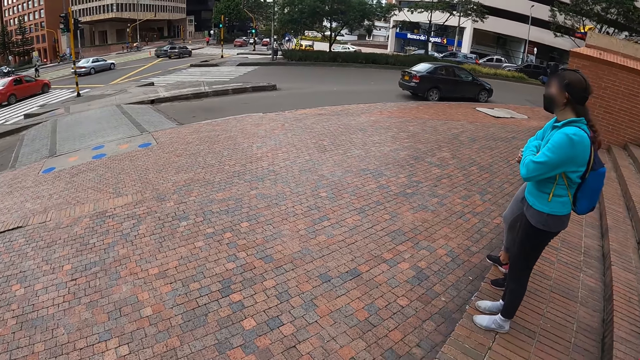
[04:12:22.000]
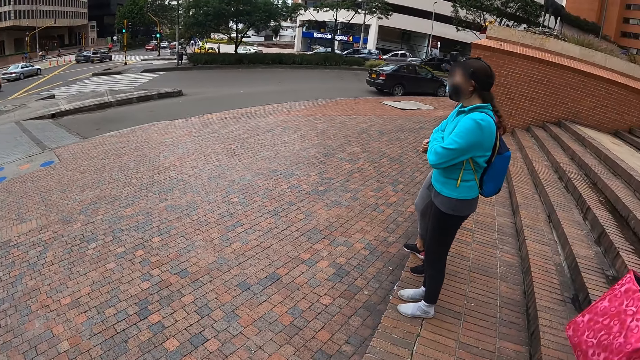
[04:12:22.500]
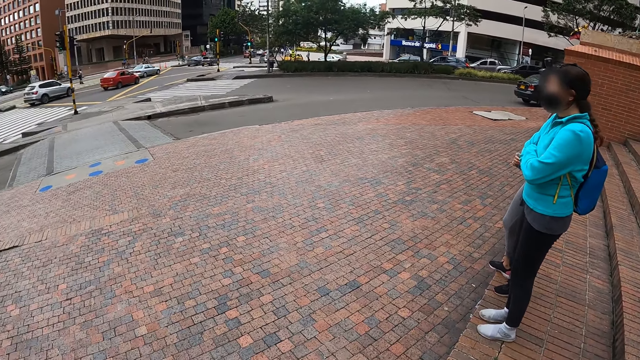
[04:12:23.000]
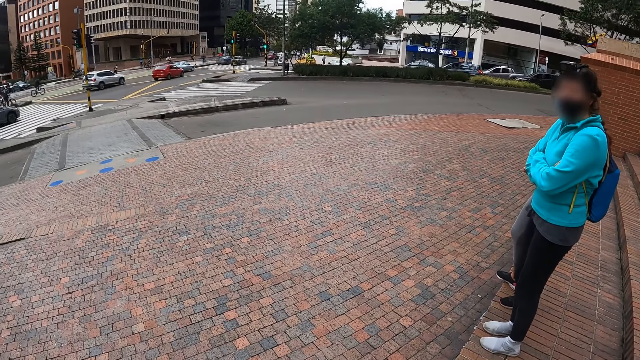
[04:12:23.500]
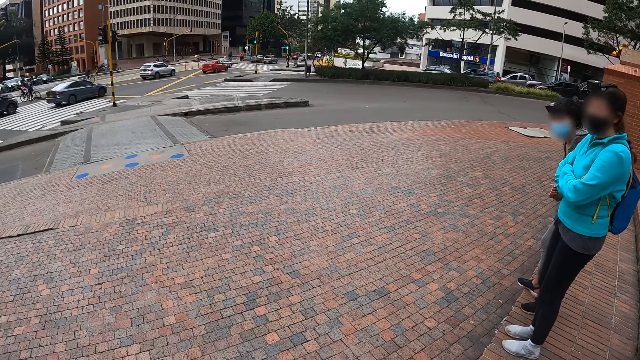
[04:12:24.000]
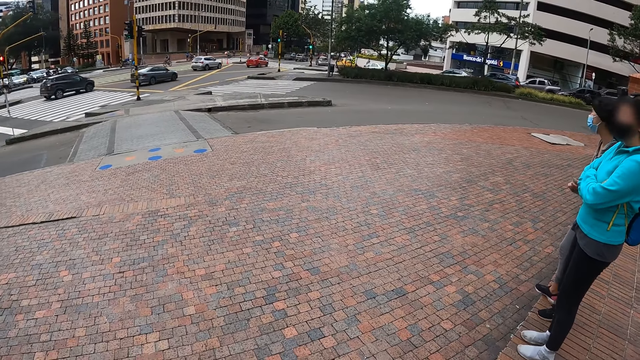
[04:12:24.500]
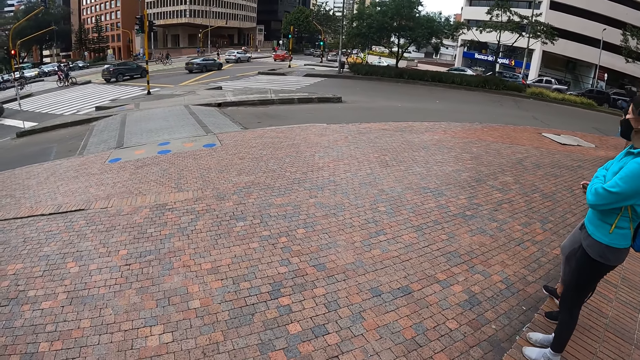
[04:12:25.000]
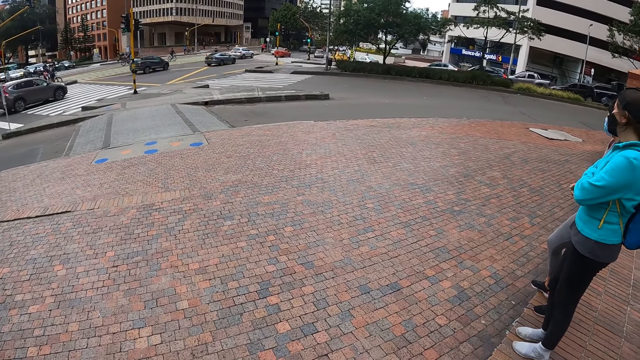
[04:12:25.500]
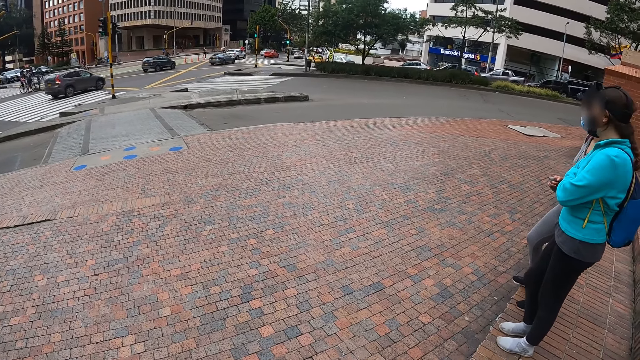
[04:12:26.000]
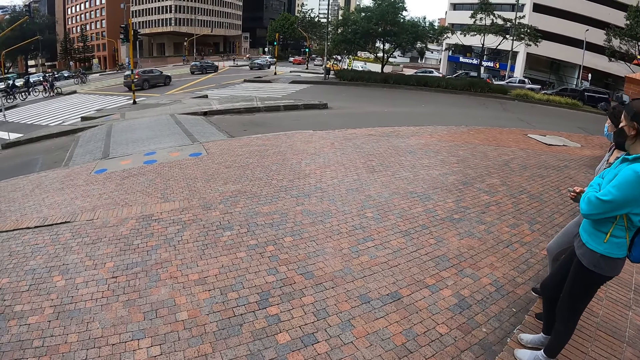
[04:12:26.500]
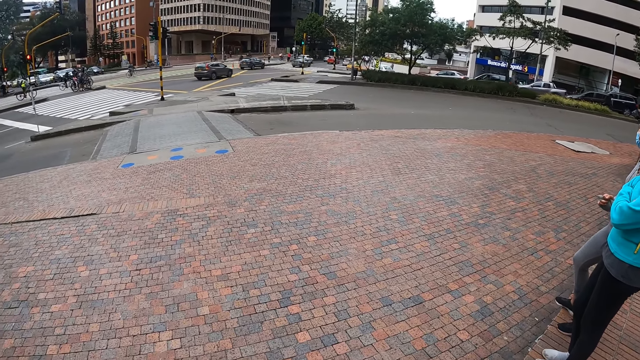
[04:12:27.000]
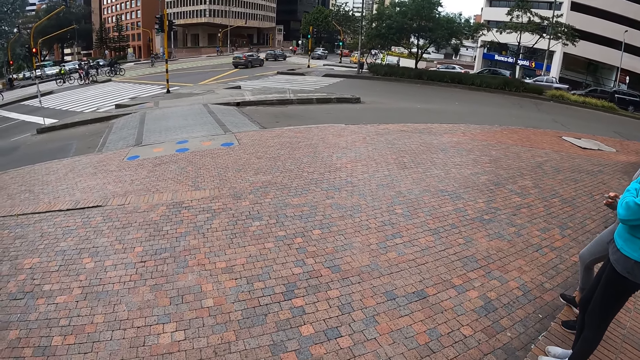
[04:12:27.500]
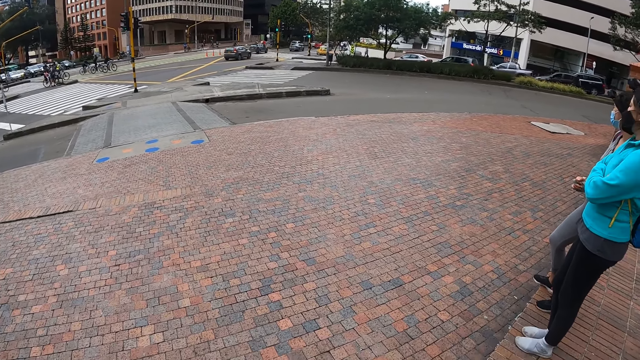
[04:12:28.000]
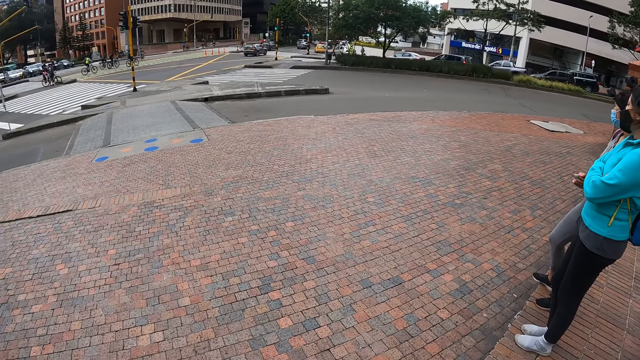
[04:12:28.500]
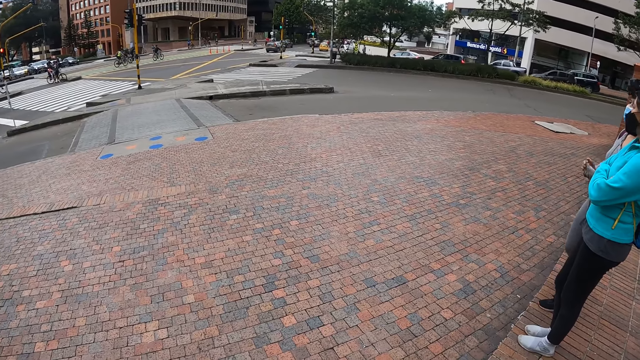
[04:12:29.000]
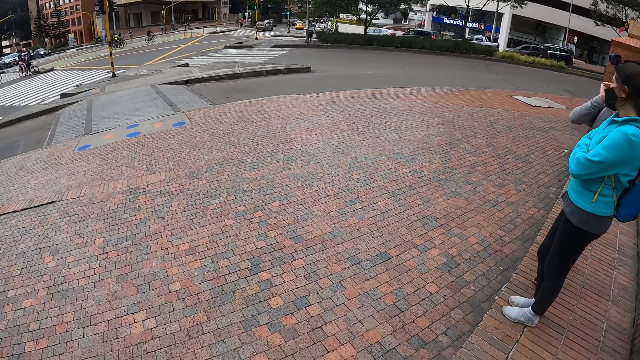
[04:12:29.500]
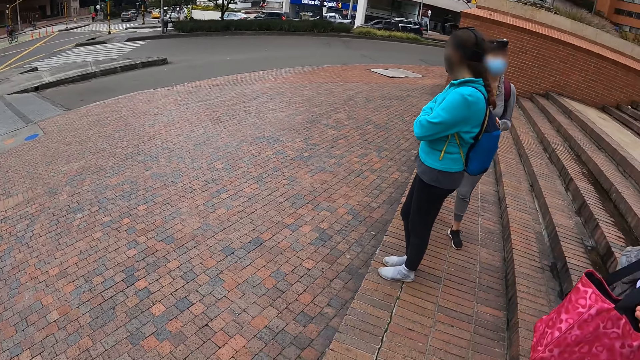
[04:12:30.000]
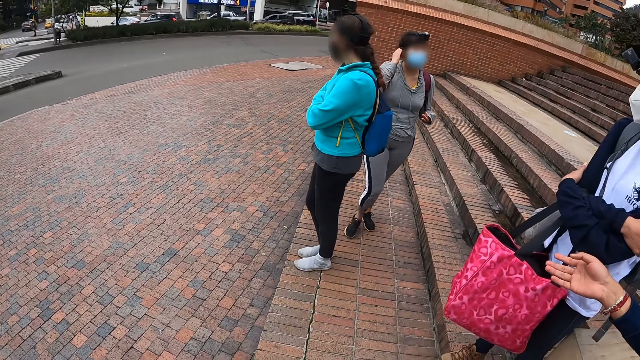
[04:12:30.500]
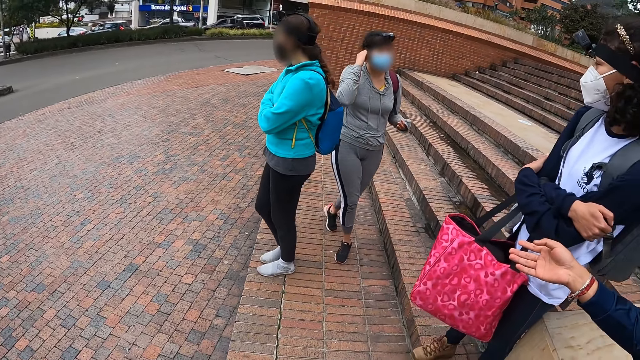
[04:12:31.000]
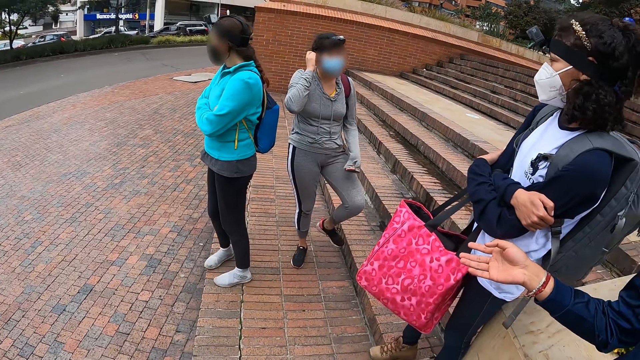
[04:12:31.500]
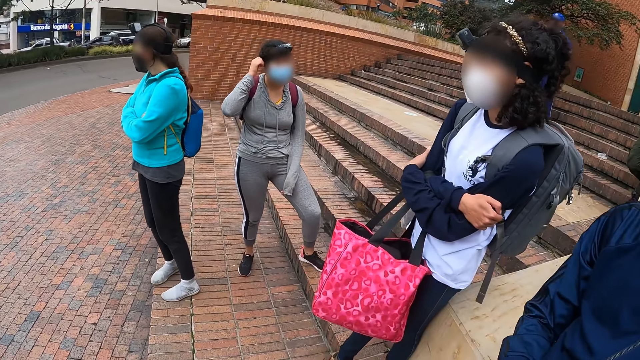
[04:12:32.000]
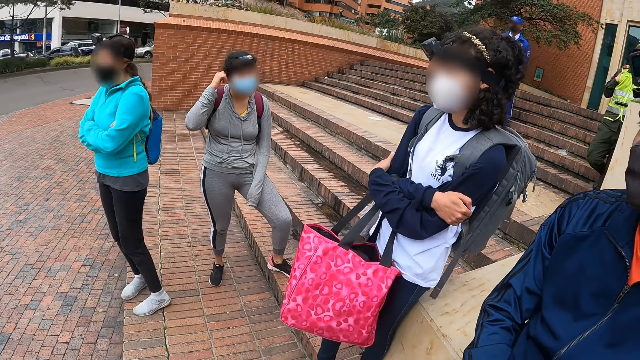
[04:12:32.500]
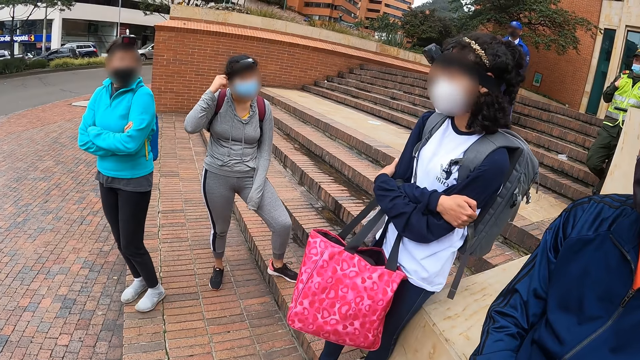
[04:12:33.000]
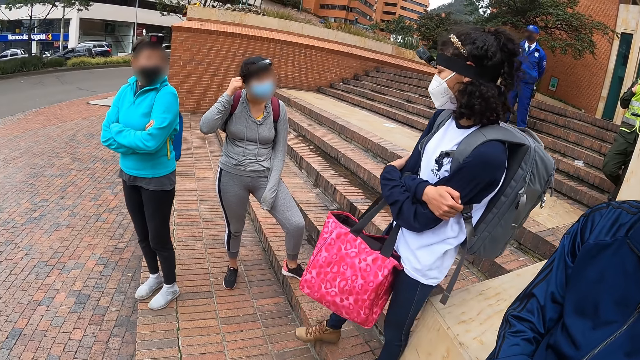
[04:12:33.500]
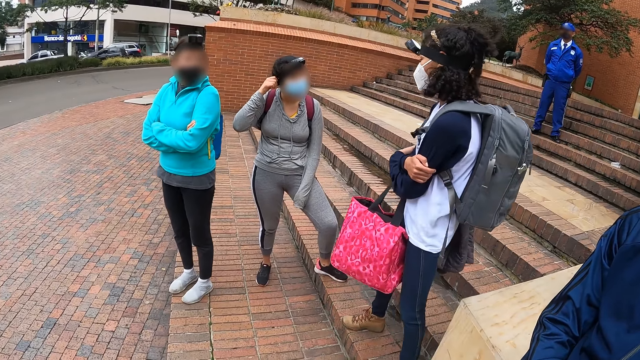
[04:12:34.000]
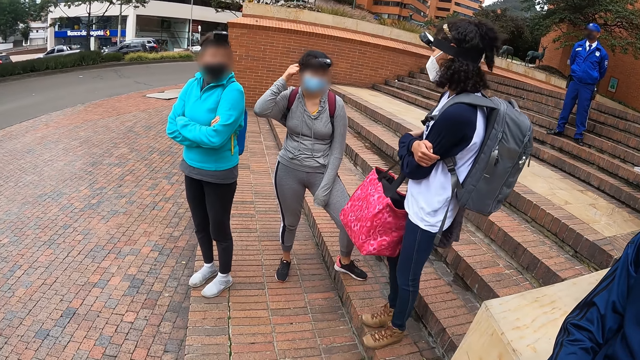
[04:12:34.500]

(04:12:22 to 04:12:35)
The woman touches her right ear with her right hand. The camera wearer looks around. The woman drops her left hand on her left thigh.

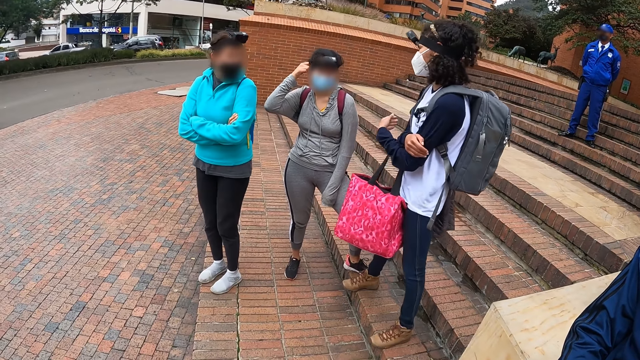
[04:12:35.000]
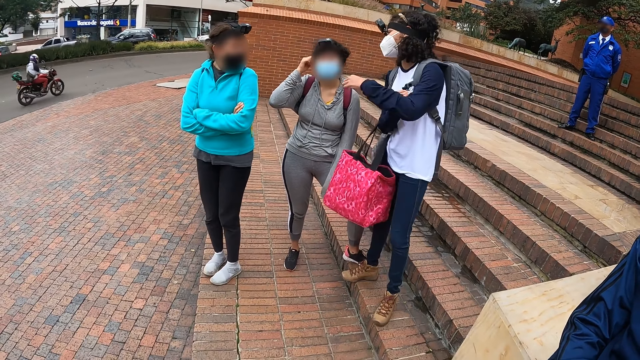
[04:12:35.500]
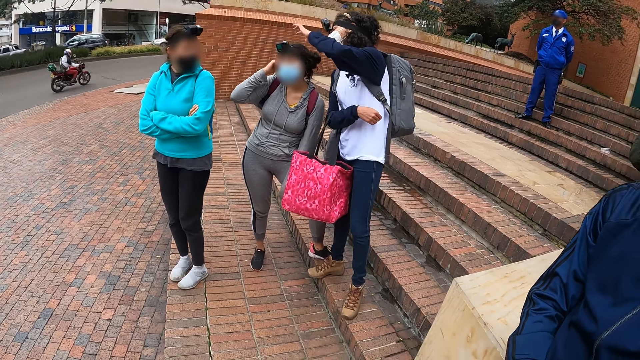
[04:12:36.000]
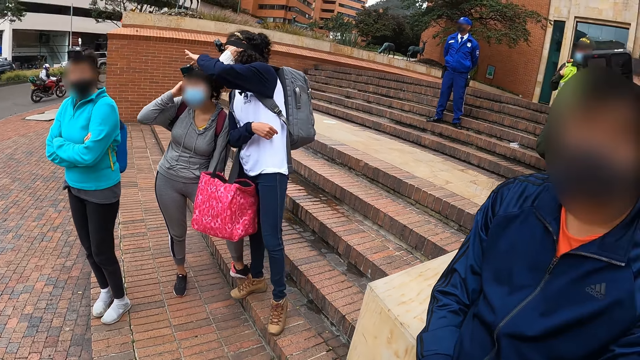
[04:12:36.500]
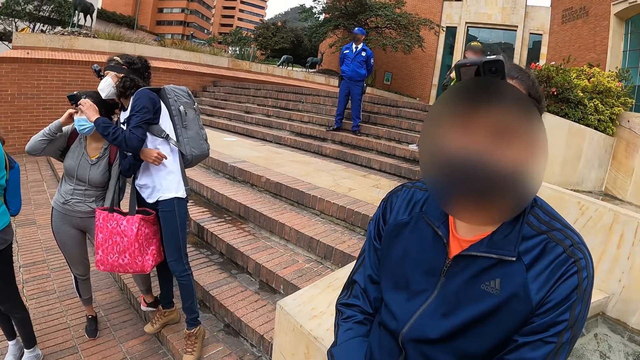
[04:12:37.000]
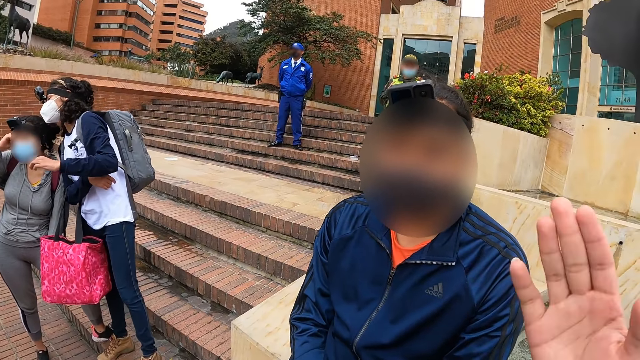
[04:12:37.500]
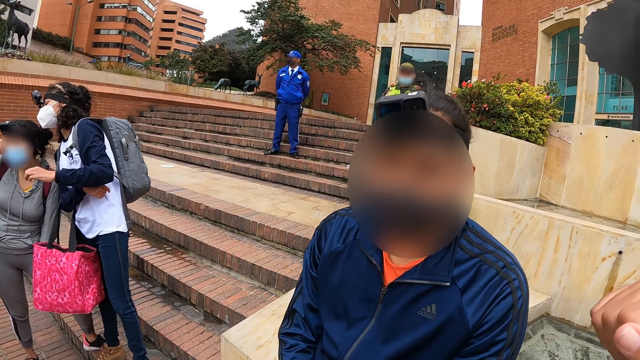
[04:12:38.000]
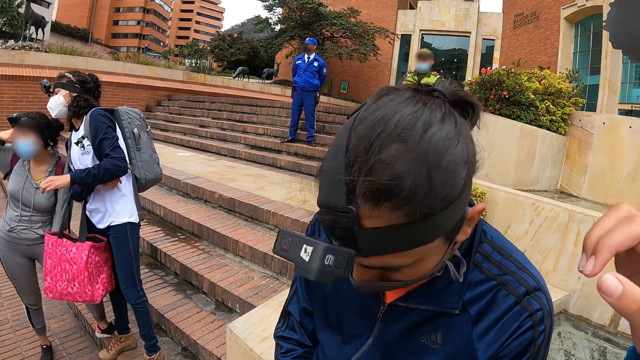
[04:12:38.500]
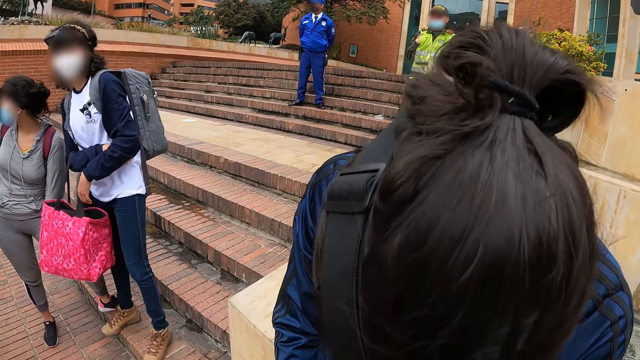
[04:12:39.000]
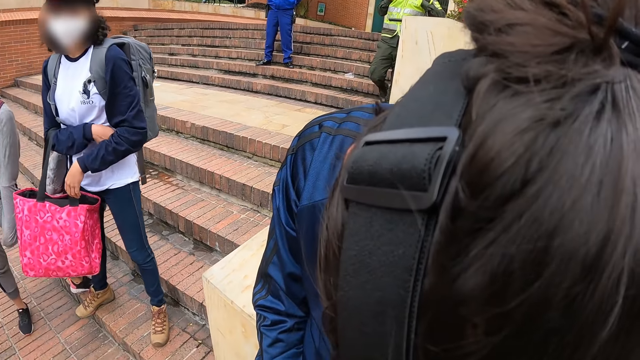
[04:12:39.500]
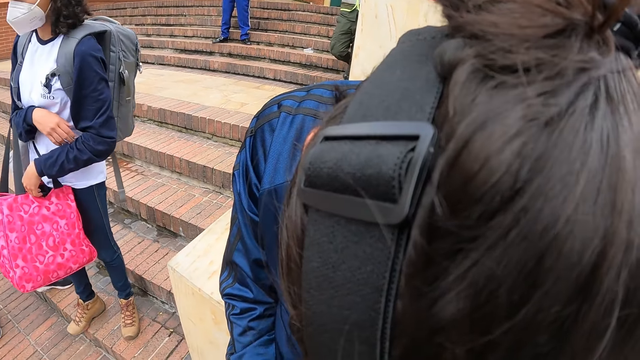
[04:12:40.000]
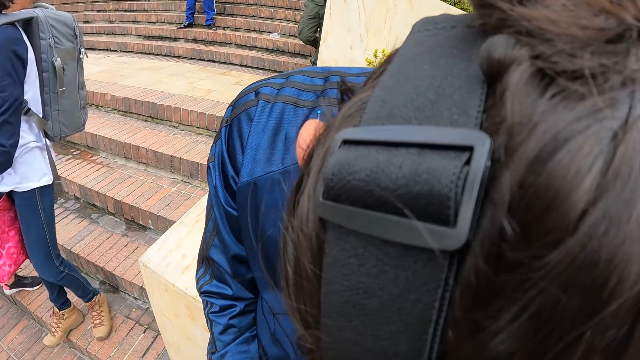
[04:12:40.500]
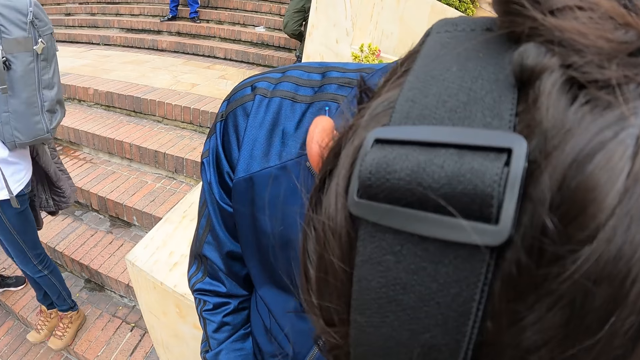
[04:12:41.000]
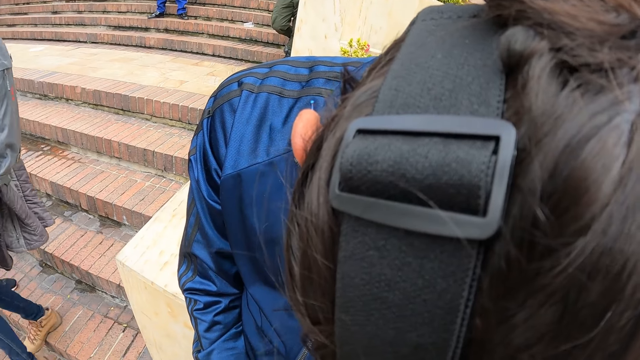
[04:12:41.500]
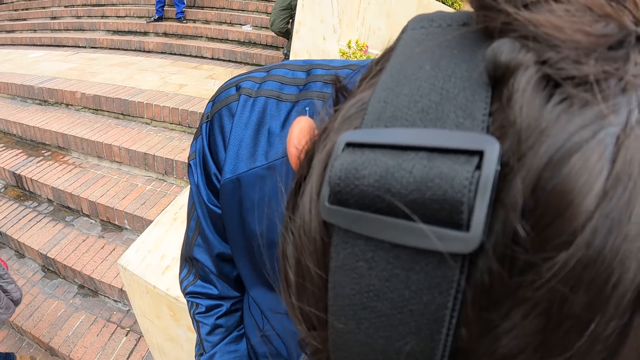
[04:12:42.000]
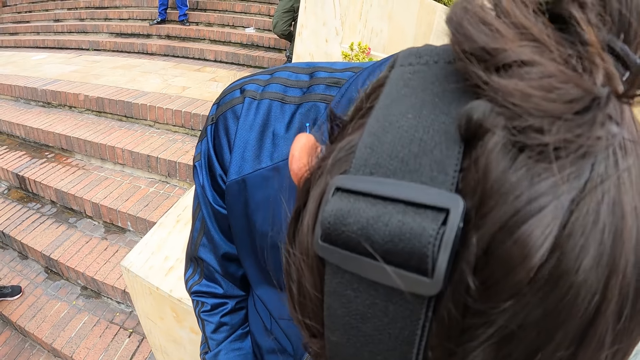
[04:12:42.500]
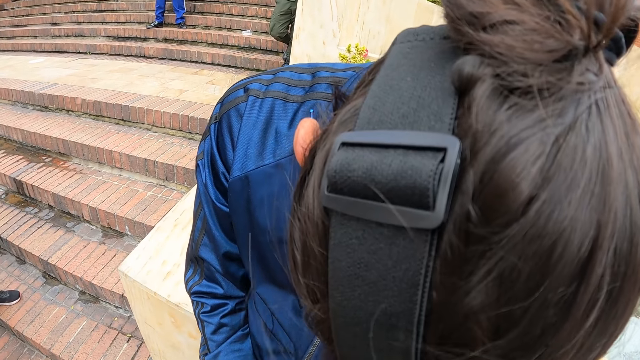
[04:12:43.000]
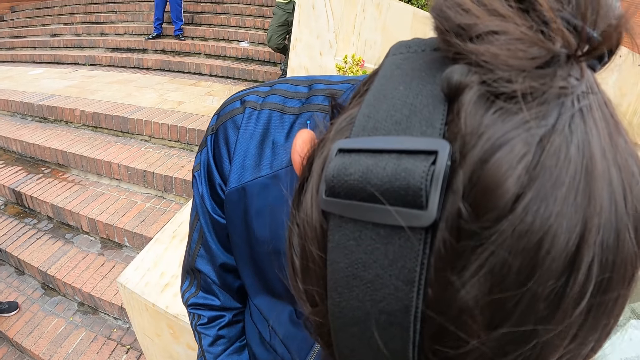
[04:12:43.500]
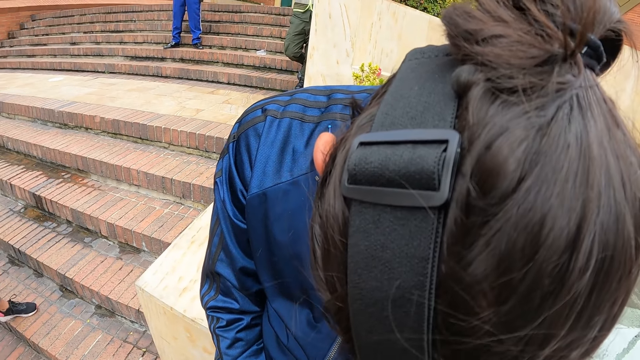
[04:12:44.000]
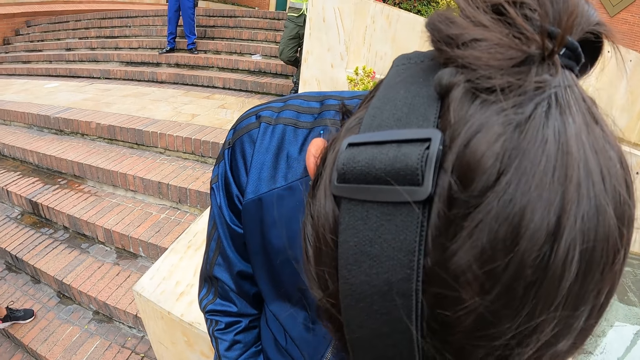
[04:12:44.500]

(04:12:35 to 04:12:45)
A woman sets a camera on another woman's head with her left hand. The camera wearer looks around. They interact with a person, lift up a hand, touch the person, and interact with the person.
